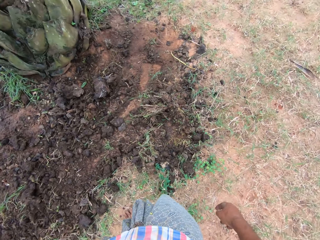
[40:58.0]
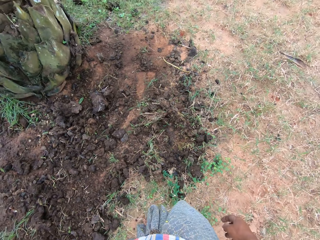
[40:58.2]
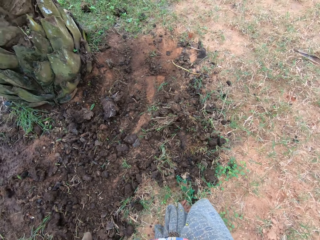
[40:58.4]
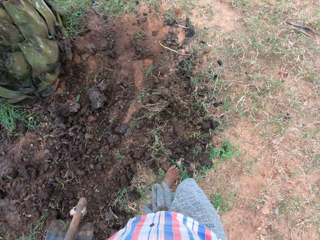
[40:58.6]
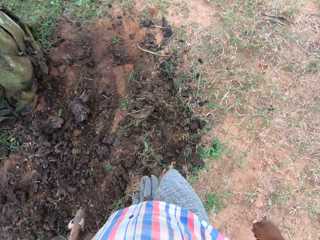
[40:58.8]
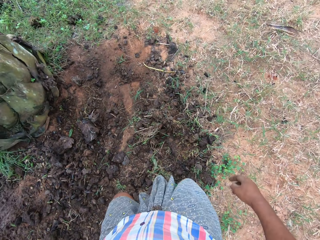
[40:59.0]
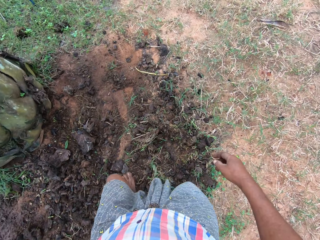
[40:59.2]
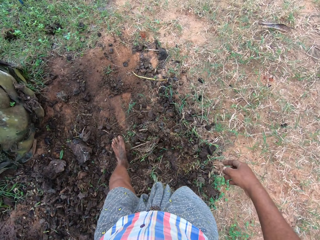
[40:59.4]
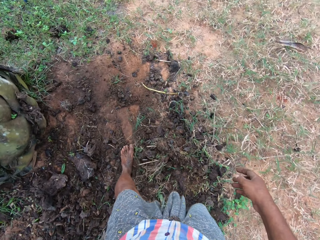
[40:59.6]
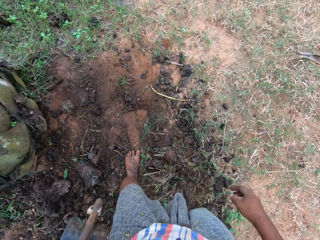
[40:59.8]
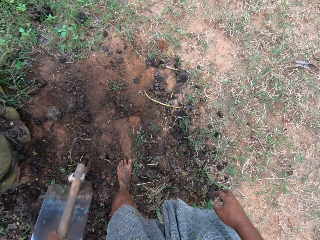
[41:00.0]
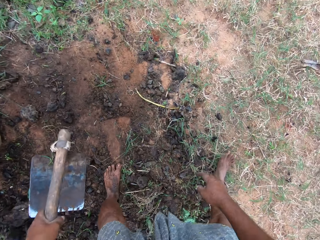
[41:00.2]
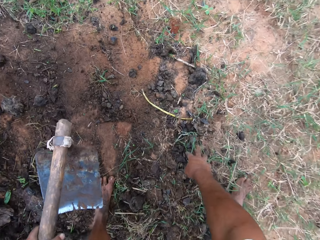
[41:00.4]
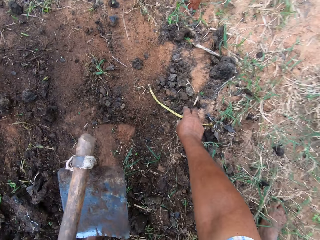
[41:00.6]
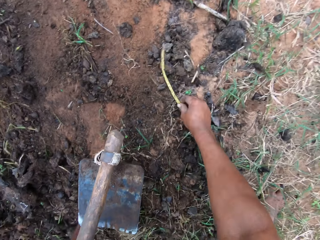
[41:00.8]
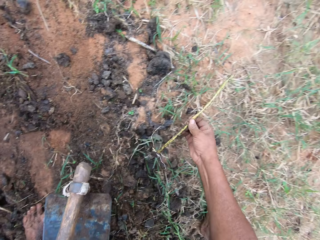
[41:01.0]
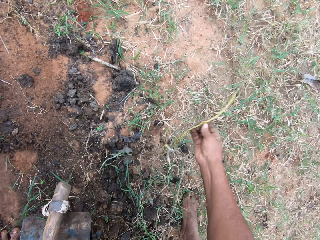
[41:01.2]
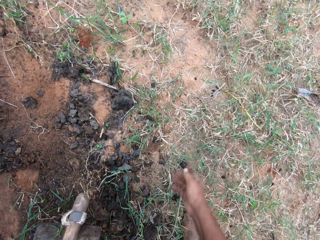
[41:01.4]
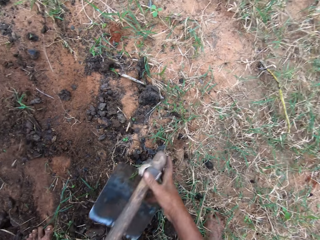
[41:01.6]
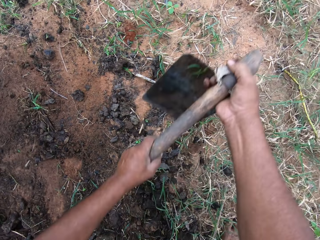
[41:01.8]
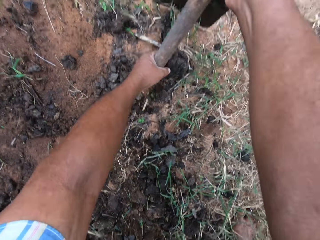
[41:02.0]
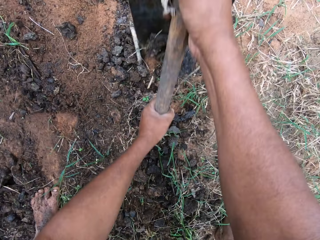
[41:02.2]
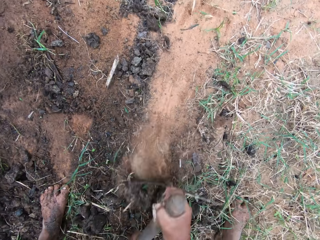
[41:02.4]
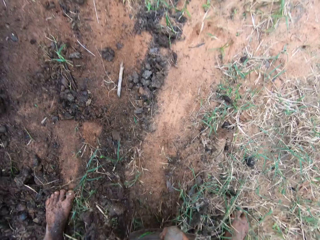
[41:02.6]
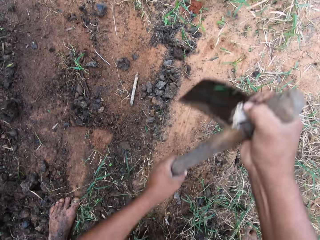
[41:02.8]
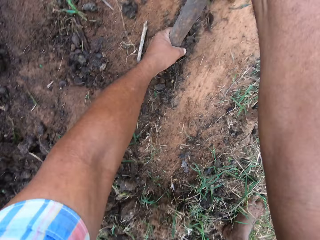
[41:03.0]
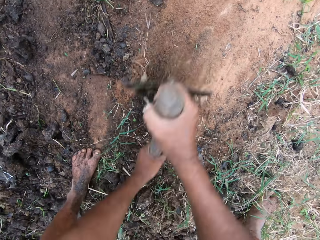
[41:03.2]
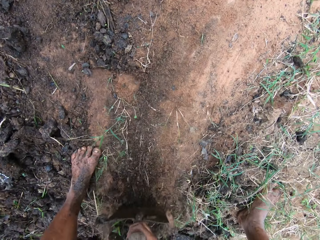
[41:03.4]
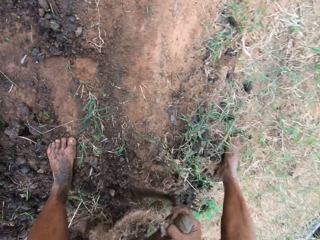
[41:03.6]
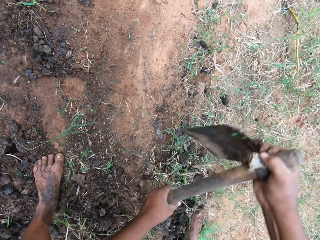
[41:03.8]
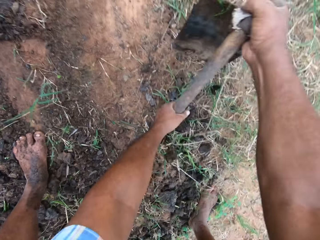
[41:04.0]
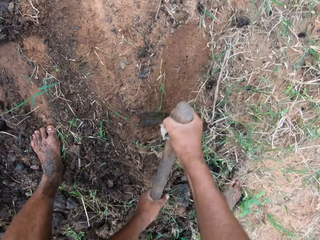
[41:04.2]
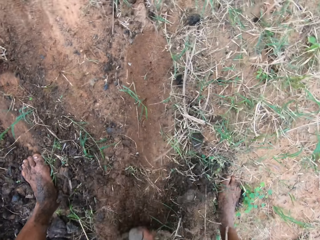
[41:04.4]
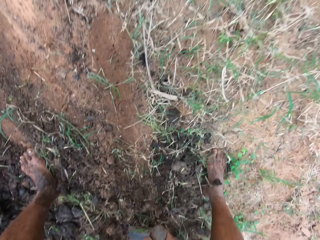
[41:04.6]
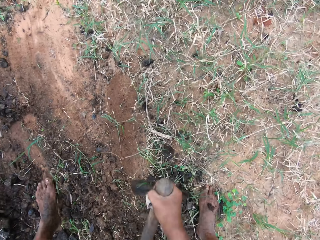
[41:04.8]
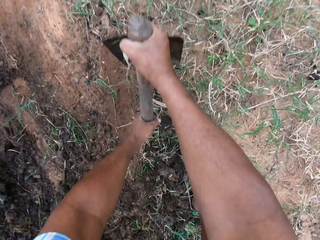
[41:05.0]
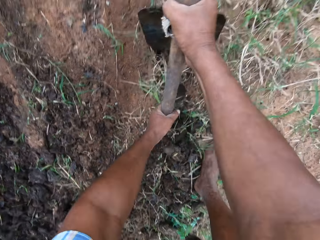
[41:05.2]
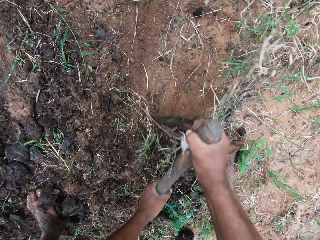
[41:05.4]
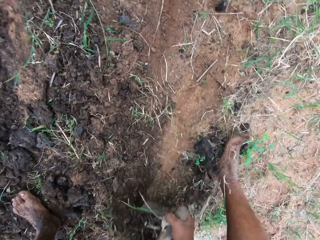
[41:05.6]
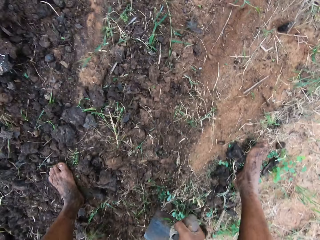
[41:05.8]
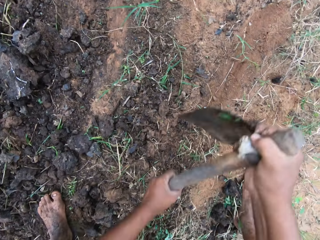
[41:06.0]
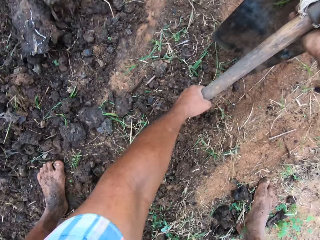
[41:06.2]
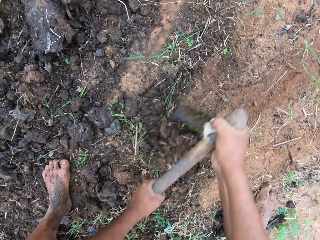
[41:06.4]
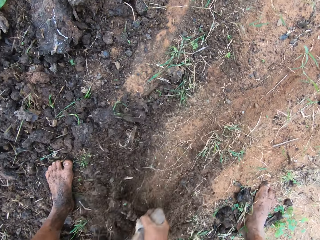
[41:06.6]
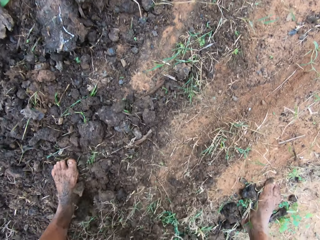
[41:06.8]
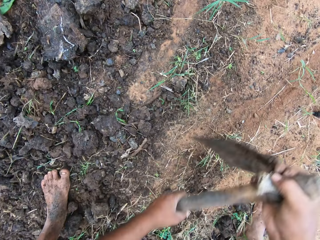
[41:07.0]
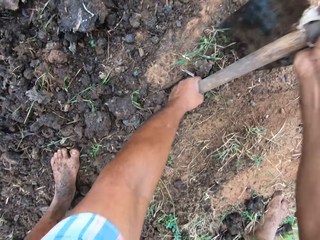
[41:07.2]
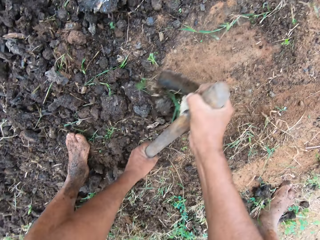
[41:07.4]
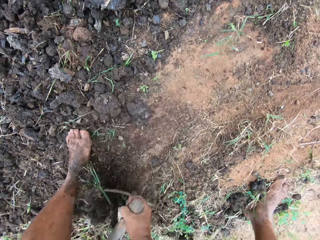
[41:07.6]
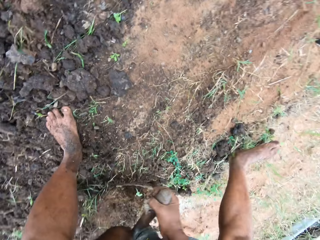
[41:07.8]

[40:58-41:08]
The camera wearer picks up a grass strand from the ground. They throw the grass strand on the ground. They move soil with the hoe and assemble sand with the hoe.

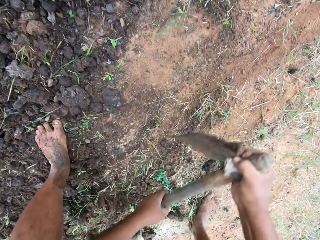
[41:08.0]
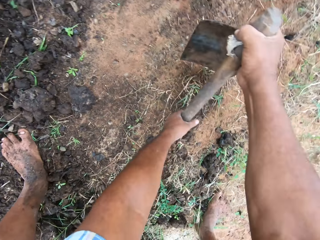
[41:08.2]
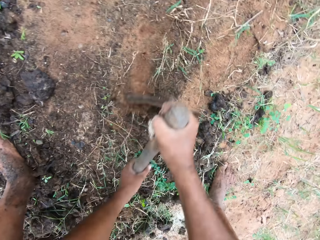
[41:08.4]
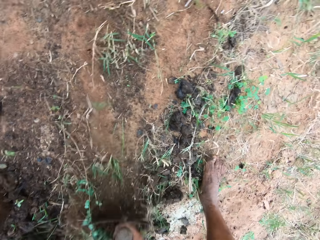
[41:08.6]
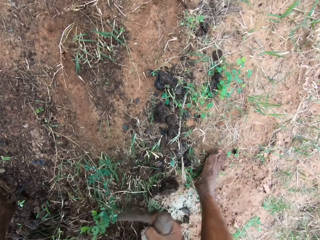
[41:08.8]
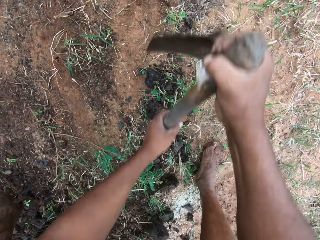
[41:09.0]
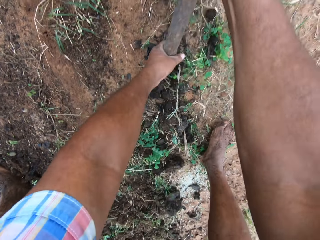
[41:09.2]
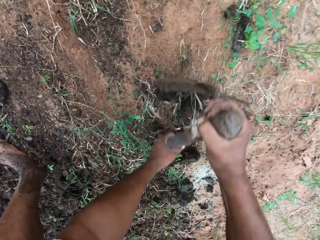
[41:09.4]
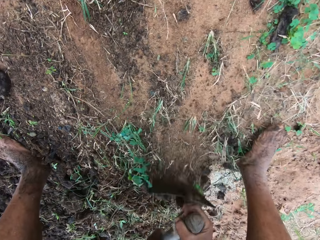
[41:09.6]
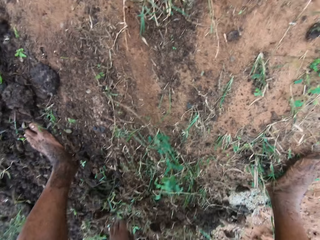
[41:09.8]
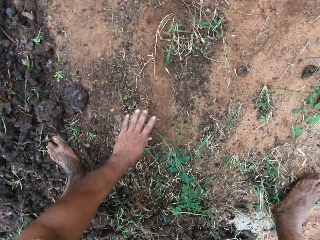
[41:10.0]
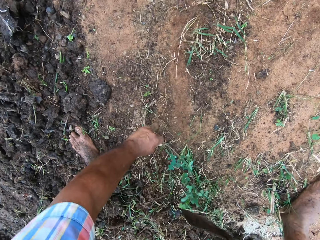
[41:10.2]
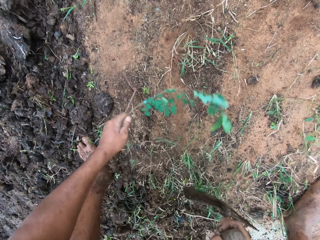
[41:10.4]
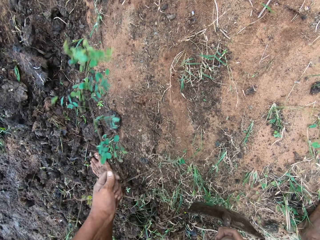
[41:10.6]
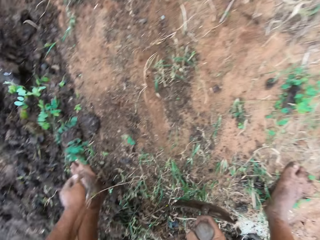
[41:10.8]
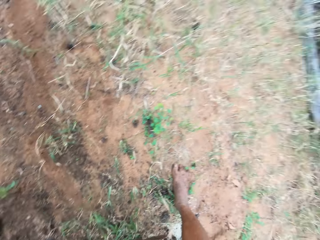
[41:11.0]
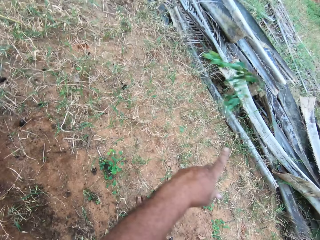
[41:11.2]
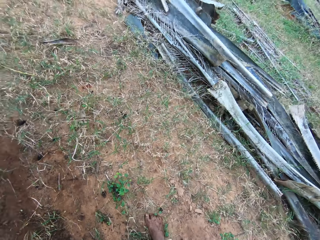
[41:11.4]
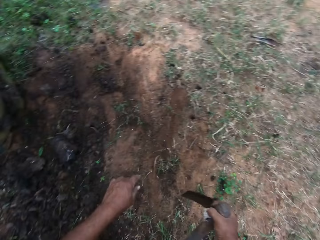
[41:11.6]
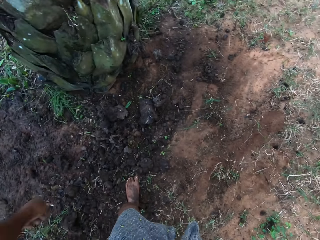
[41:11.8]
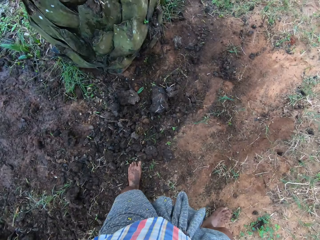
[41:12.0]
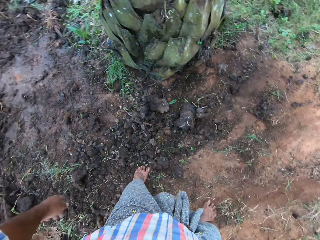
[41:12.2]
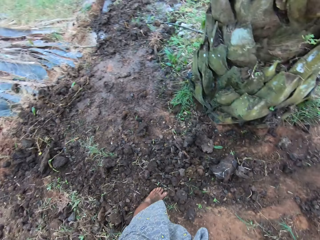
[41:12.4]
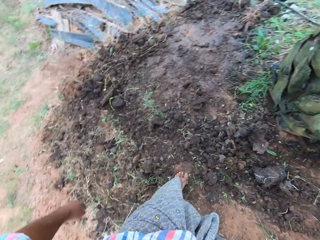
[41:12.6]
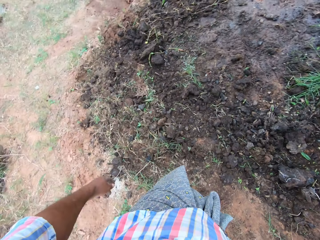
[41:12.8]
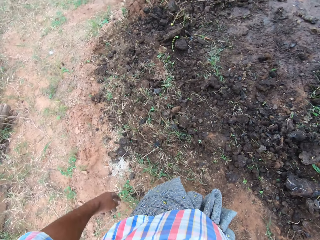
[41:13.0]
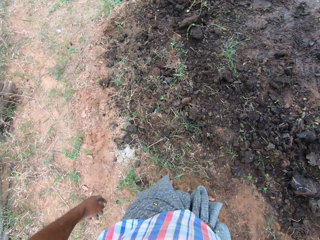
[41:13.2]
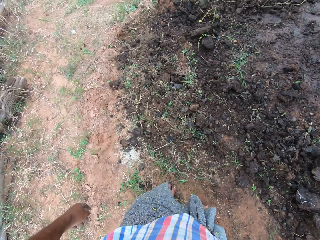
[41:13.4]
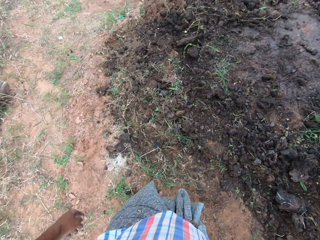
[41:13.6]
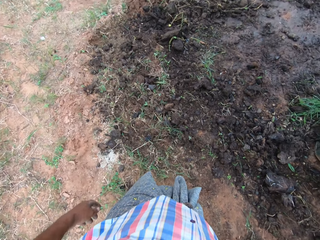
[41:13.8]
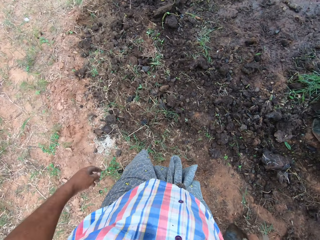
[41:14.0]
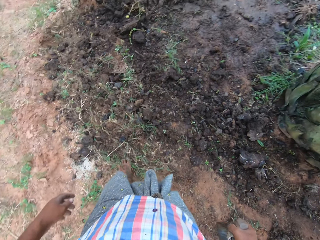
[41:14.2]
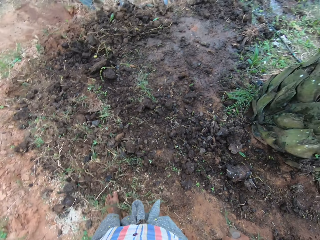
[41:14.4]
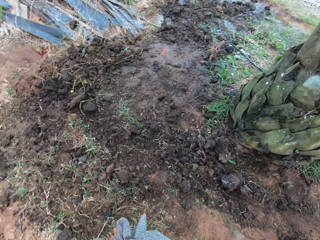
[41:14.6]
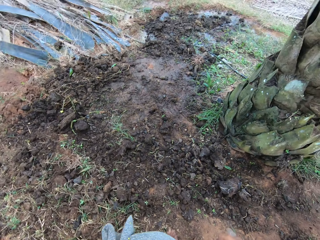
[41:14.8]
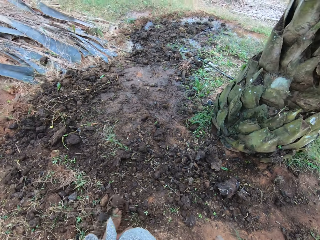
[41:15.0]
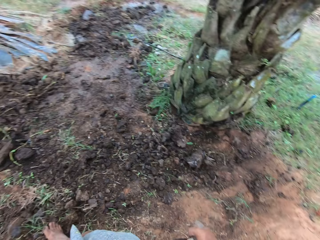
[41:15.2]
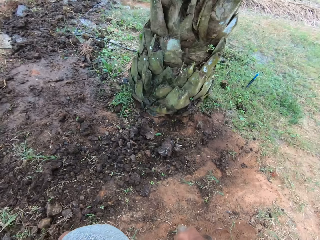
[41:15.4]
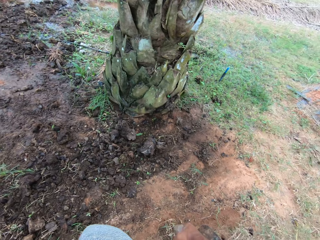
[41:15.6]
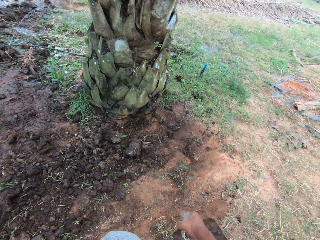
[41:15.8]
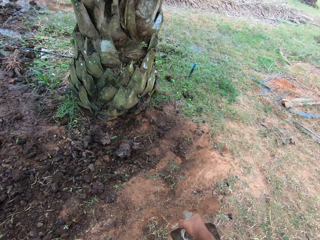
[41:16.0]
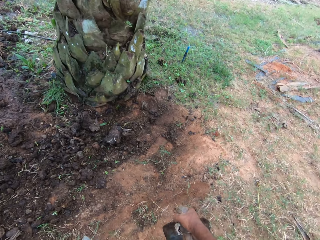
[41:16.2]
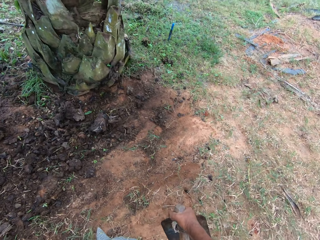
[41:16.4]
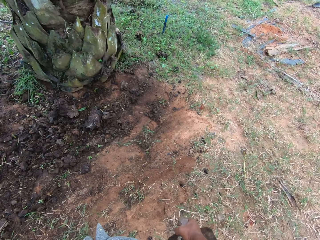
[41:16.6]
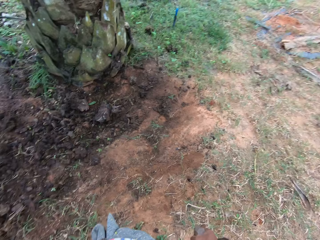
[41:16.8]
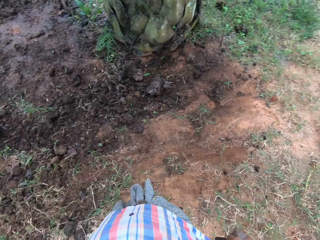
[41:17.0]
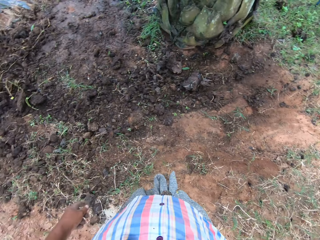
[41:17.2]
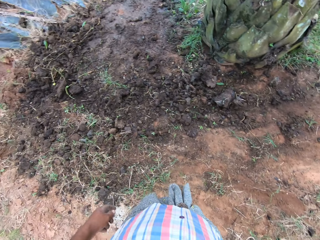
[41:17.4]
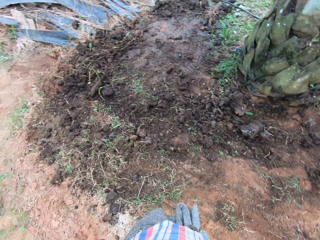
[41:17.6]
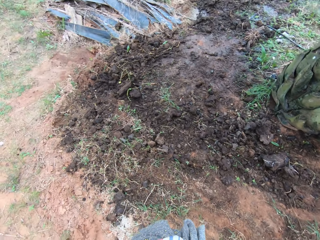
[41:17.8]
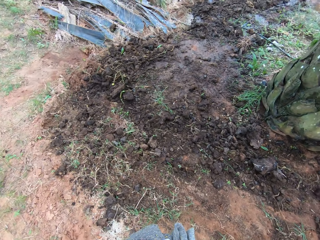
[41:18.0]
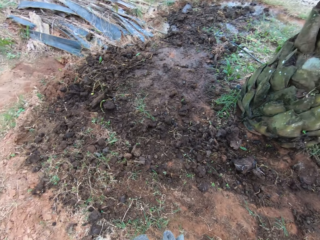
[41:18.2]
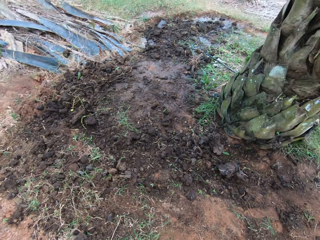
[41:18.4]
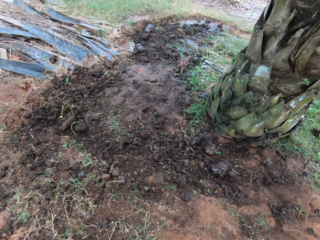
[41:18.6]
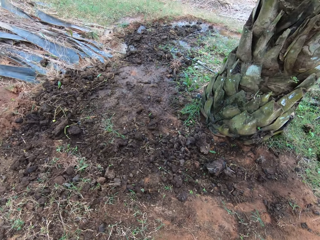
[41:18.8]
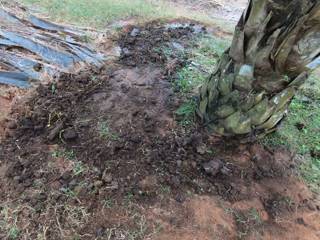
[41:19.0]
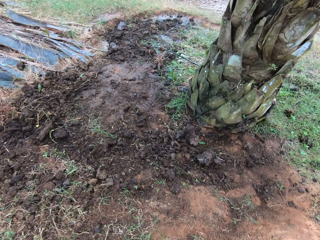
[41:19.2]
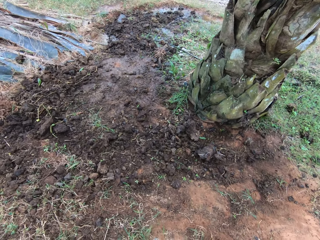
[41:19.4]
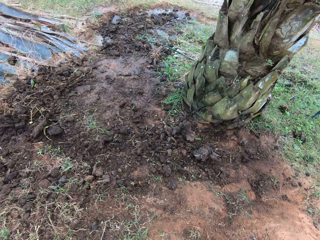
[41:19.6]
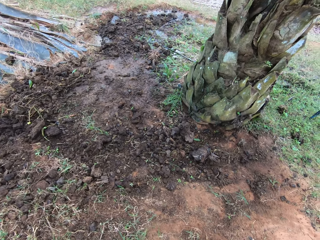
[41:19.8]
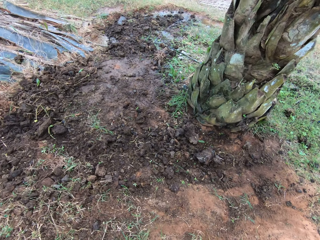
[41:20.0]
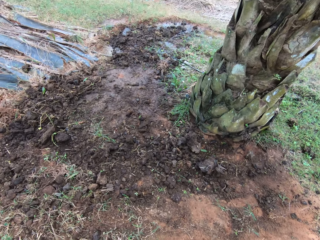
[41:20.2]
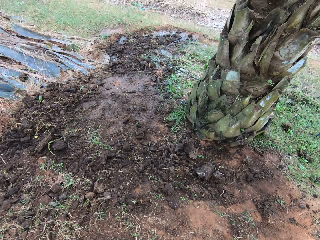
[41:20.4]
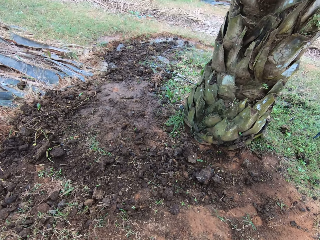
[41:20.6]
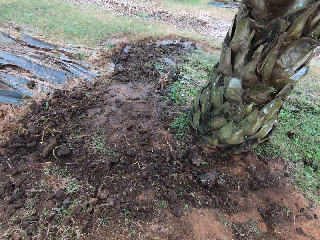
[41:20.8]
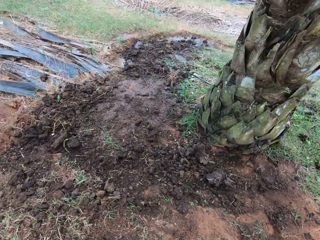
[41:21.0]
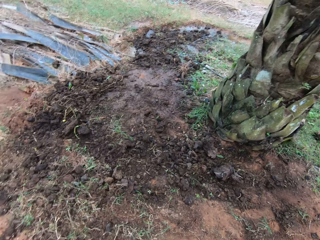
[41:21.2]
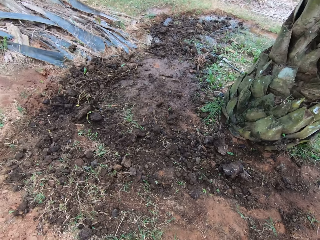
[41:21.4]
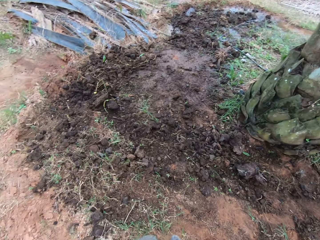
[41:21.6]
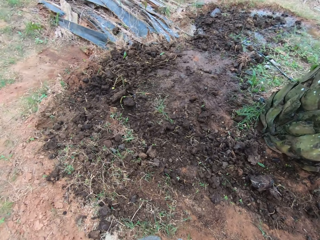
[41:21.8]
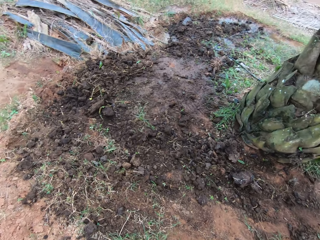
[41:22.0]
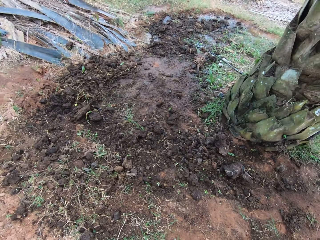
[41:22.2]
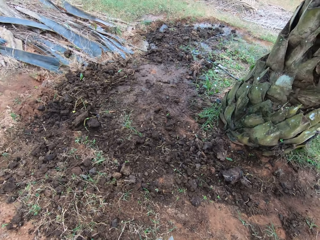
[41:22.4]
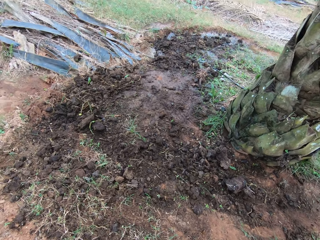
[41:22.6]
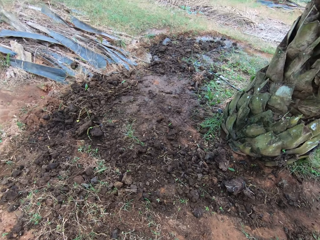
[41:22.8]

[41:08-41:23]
The camera wearer pulls a plant from the ground with his left hand. He throws the plant away. He stands for a few moments. He moves soil with his leg.
